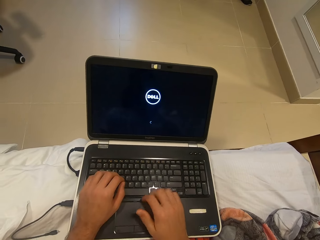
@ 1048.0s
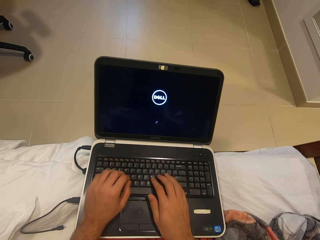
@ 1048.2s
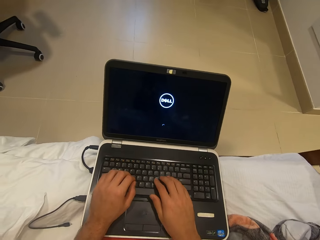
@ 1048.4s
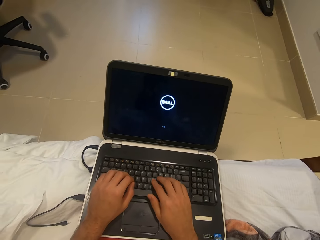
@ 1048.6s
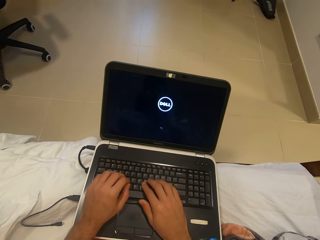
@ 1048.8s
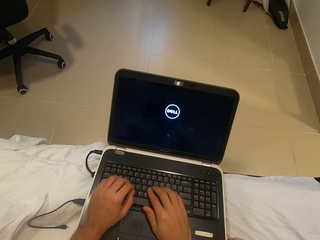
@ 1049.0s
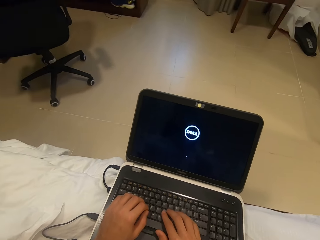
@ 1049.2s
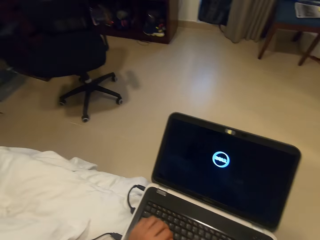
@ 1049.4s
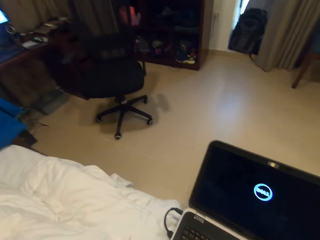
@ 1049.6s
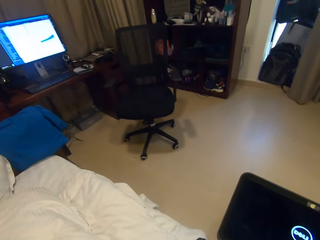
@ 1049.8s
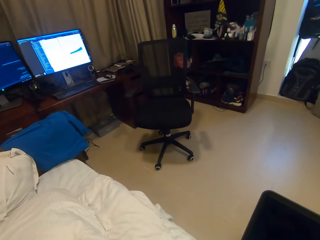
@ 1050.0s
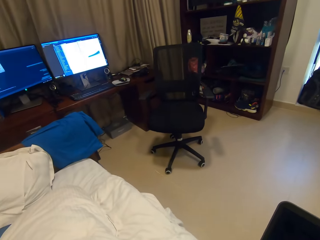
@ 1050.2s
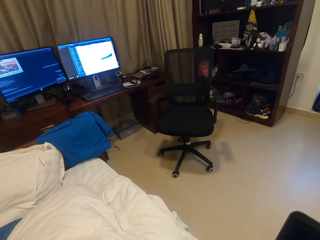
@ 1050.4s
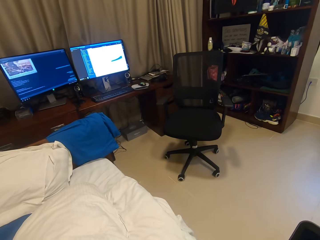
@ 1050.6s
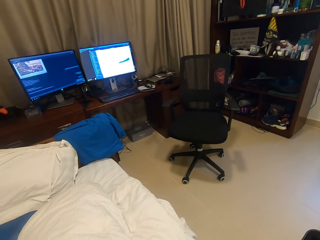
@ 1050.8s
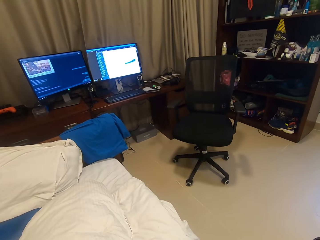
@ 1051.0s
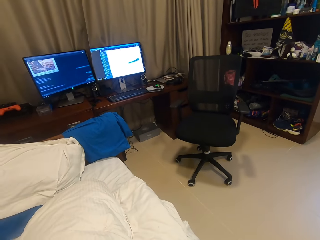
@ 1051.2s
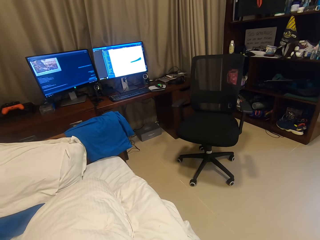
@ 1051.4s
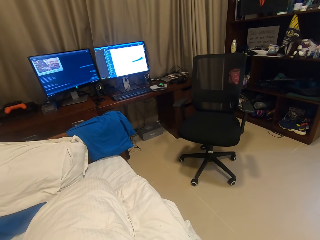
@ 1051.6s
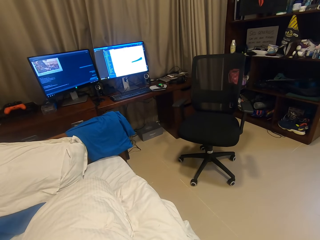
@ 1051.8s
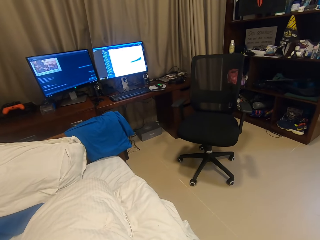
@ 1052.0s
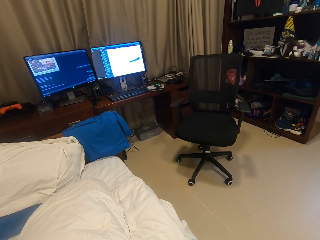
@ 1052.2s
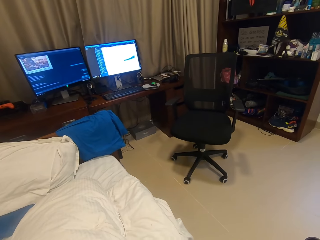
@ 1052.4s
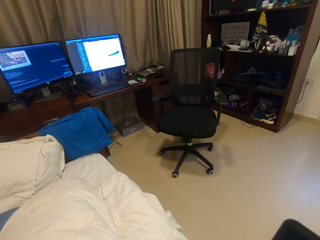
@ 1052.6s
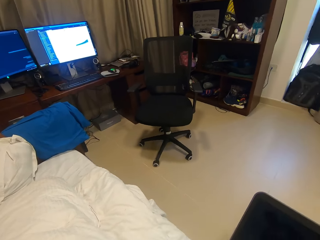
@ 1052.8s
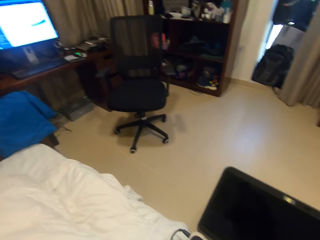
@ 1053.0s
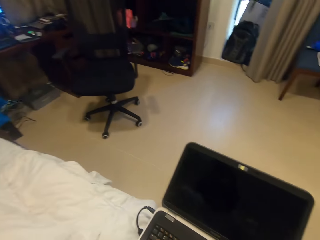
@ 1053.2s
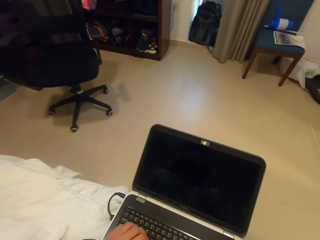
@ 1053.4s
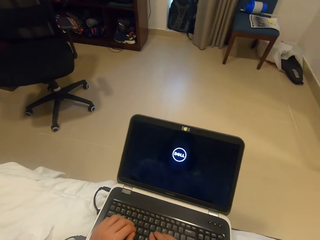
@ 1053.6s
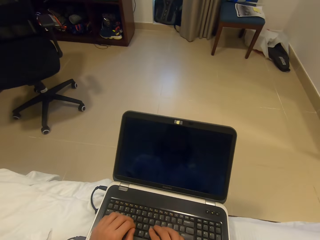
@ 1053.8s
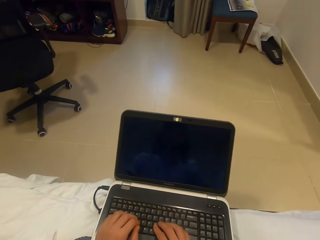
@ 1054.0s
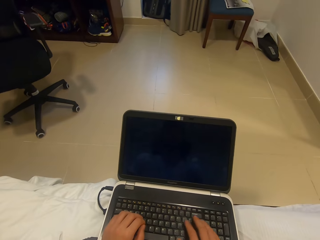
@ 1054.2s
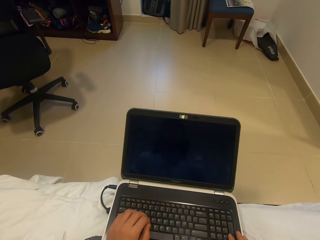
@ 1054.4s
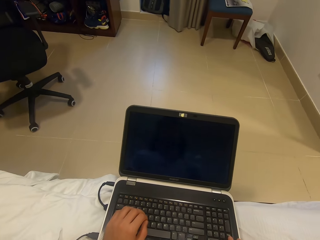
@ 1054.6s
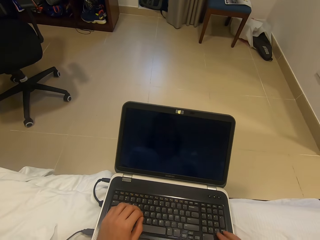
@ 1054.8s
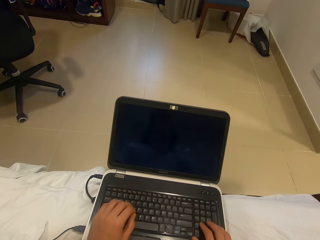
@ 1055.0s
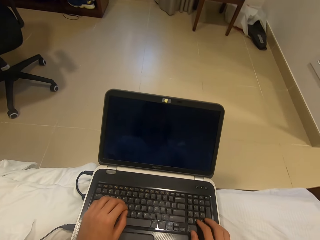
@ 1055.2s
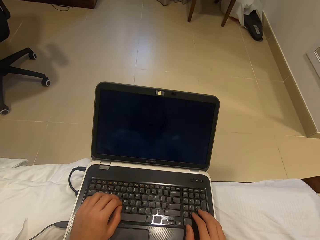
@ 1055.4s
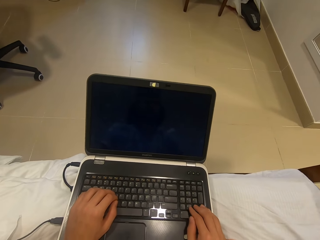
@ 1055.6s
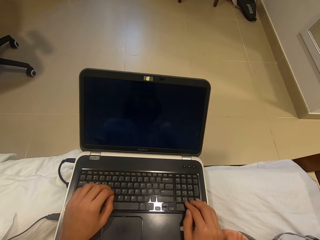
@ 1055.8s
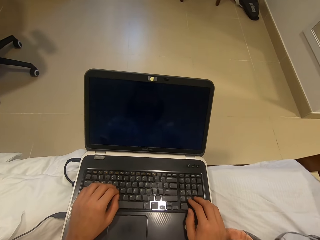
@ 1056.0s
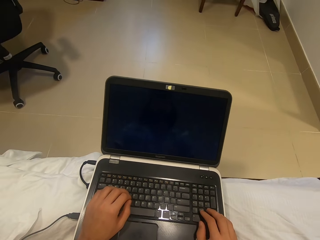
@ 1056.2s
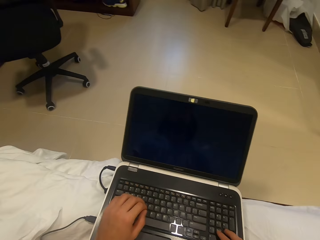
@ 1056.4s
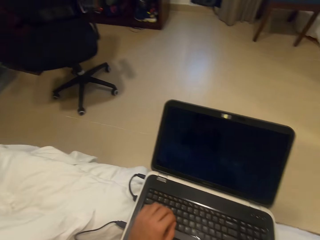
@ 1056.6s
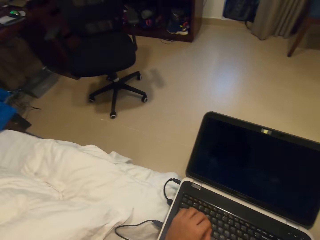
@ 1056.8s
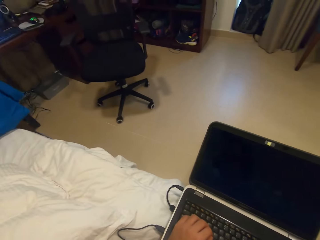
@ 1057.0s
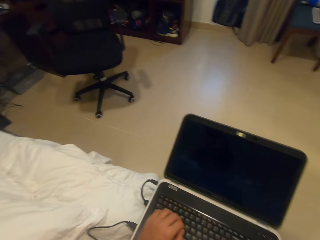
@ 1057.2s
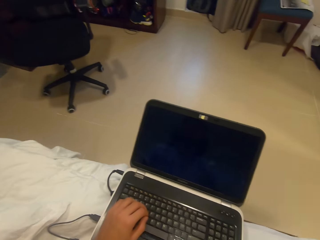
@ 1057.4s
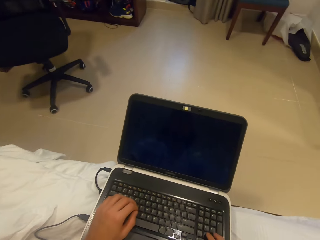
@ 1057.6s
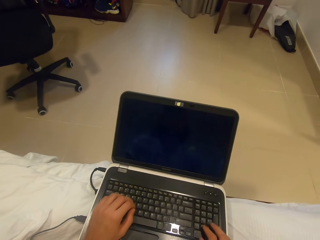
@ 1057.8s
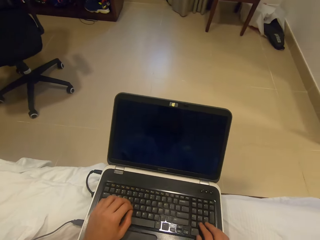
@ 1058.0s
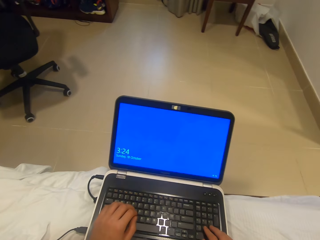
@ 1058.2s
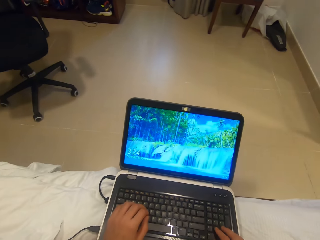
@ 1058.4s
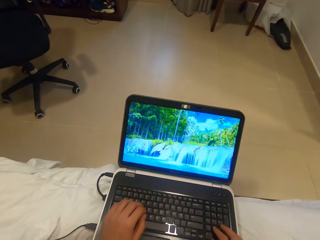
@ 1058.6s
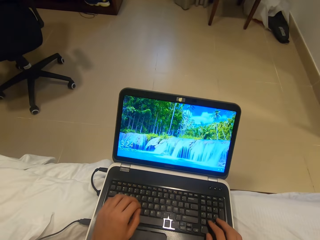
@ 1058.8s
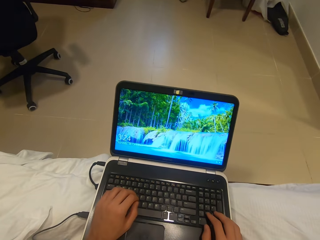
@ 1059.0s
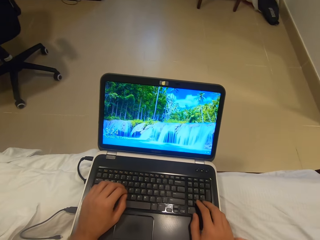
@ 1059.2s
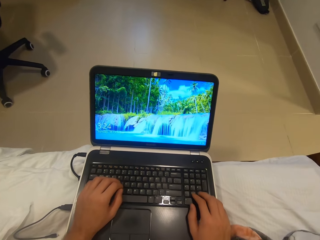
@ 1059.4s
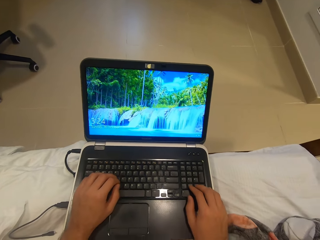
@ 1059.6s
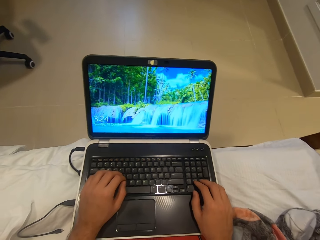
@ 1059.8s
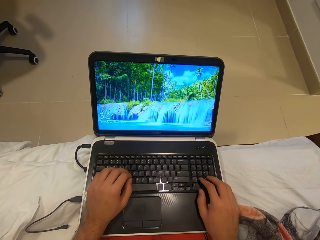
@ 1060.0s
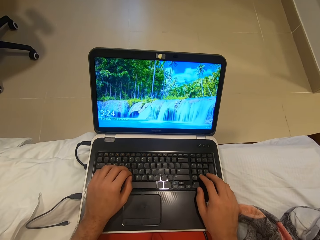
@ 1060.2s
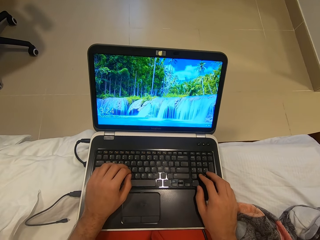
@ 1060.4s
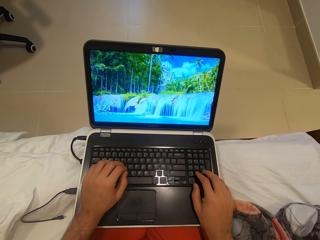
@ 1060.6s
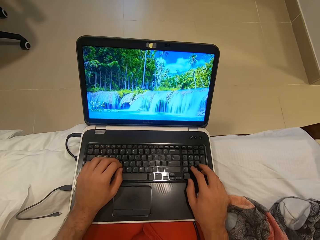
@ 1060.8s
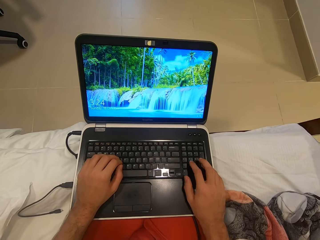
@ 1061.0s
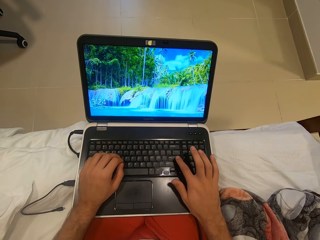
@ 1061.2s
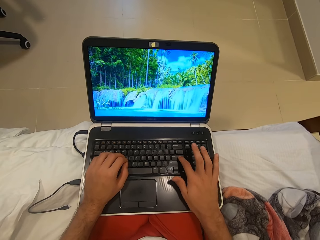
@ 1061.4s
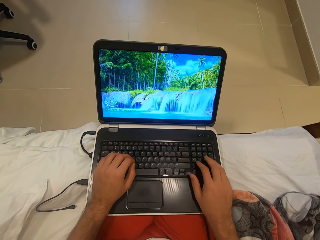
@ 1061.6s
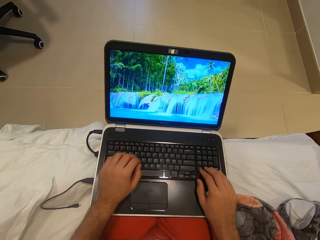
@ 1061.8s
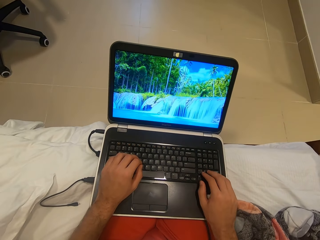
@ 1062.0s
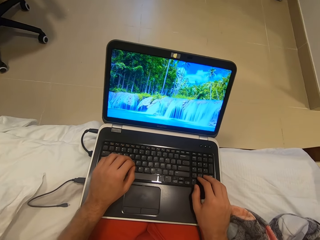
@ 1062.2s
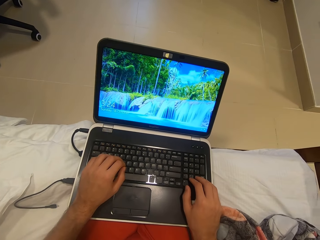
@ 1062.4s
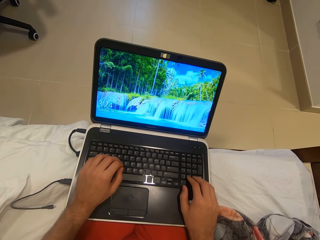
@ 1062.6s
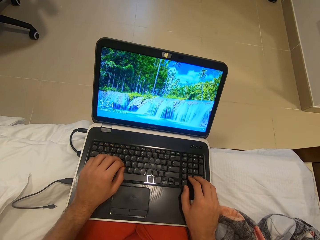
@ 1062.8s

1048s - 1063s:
The camera wearer looks around. She operates the laptop on her thighs with her right hand. She presses the keyboard.

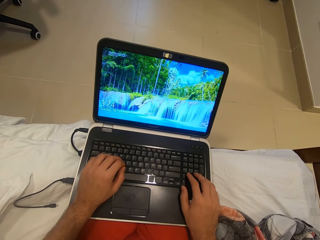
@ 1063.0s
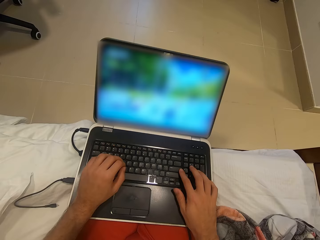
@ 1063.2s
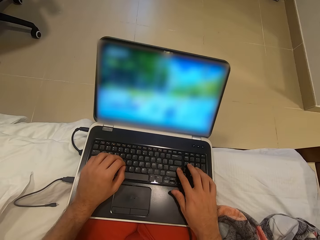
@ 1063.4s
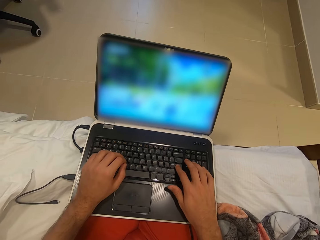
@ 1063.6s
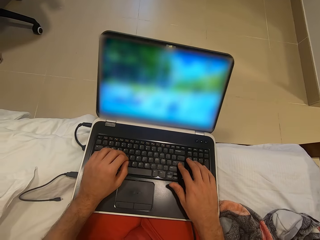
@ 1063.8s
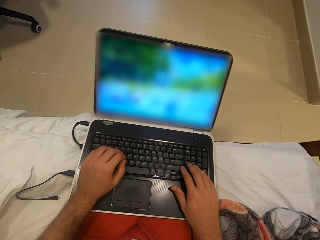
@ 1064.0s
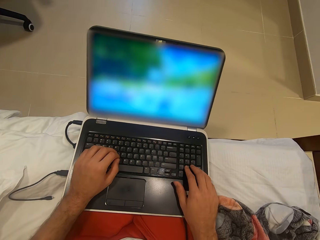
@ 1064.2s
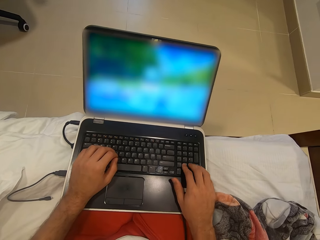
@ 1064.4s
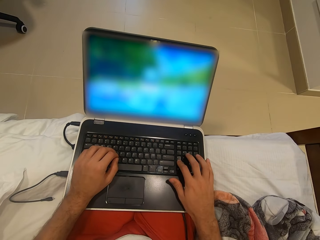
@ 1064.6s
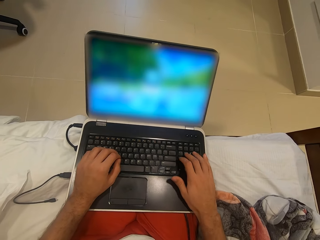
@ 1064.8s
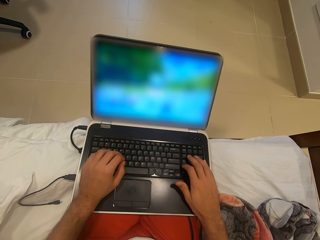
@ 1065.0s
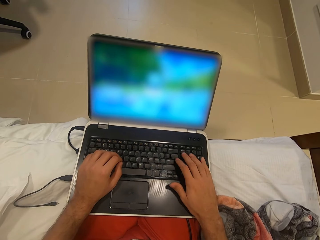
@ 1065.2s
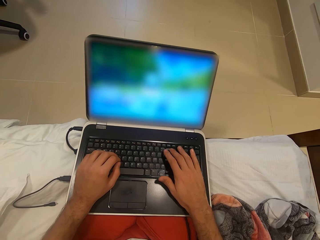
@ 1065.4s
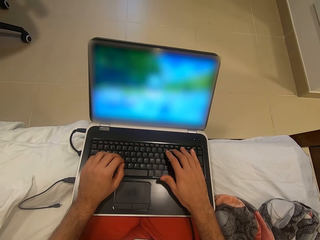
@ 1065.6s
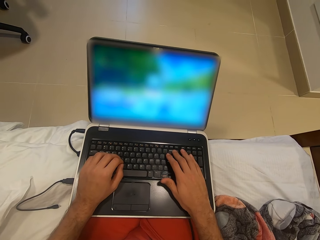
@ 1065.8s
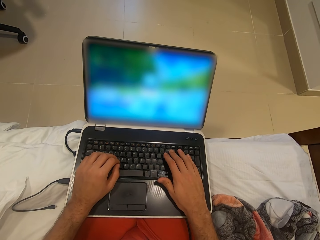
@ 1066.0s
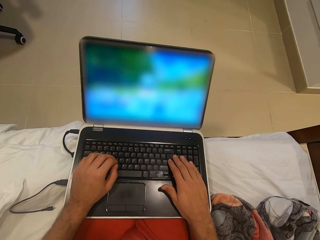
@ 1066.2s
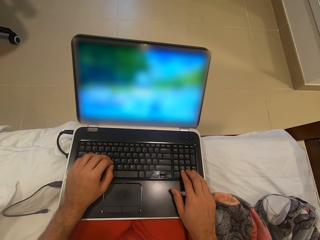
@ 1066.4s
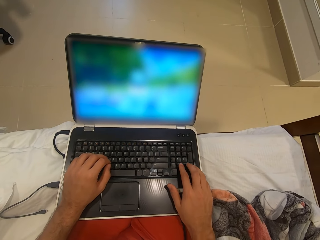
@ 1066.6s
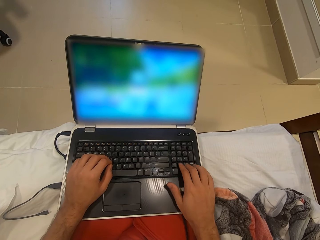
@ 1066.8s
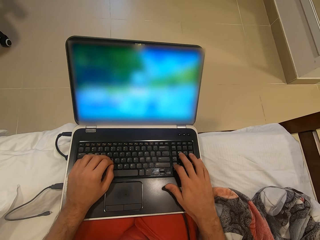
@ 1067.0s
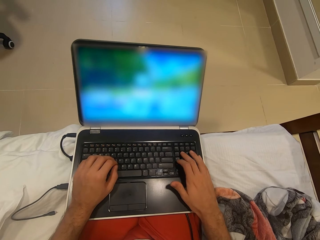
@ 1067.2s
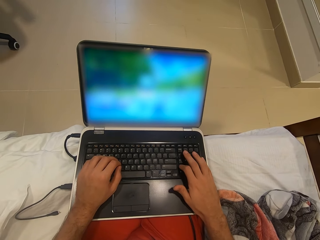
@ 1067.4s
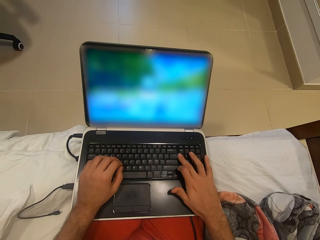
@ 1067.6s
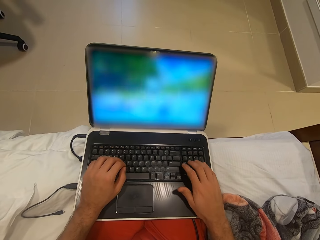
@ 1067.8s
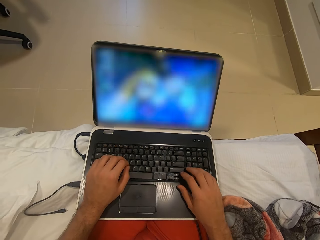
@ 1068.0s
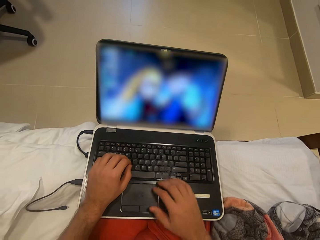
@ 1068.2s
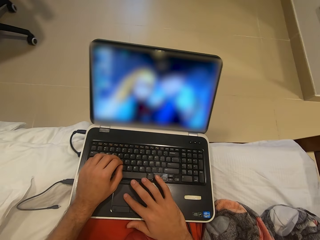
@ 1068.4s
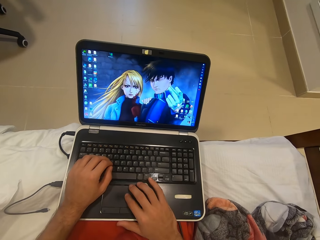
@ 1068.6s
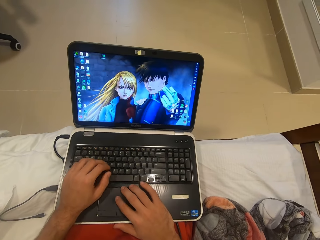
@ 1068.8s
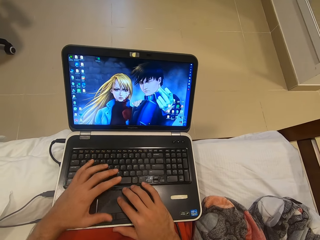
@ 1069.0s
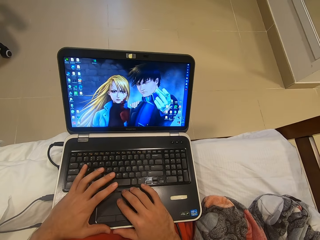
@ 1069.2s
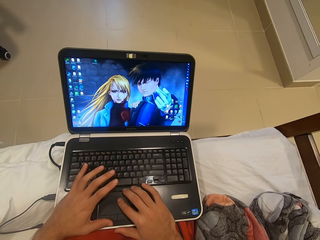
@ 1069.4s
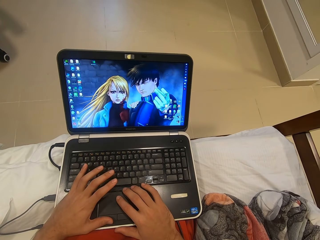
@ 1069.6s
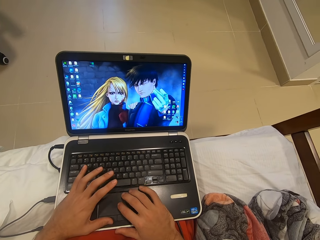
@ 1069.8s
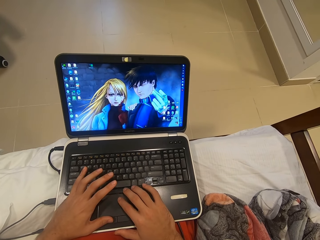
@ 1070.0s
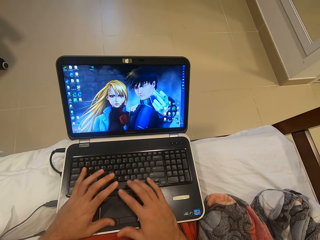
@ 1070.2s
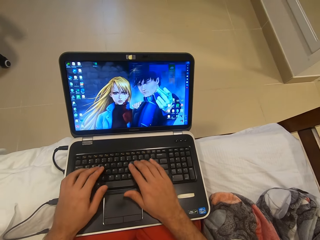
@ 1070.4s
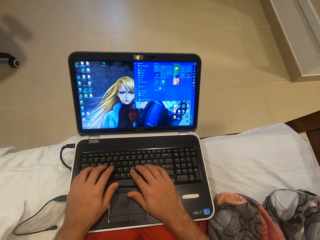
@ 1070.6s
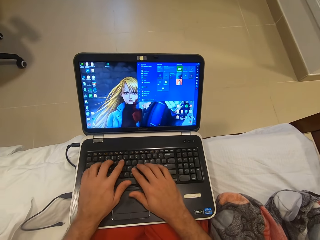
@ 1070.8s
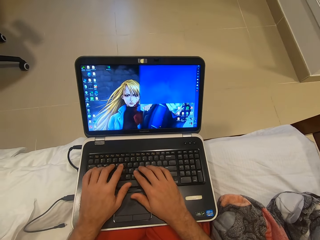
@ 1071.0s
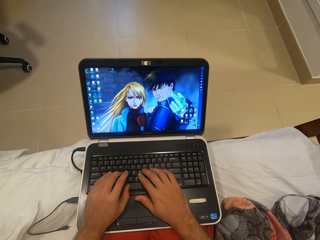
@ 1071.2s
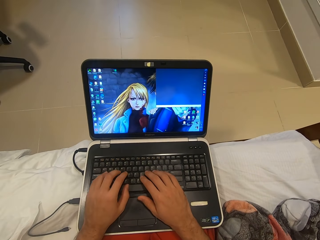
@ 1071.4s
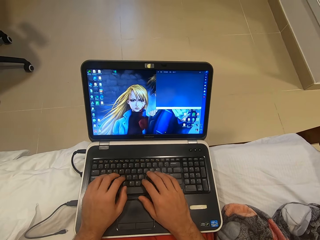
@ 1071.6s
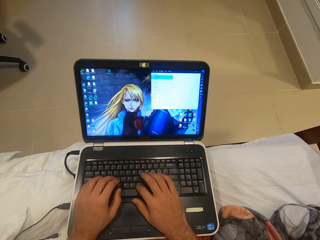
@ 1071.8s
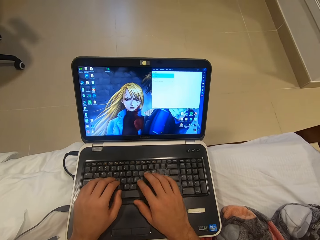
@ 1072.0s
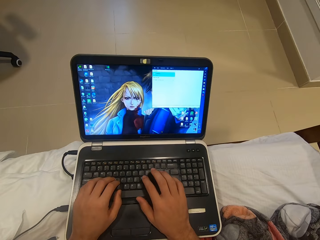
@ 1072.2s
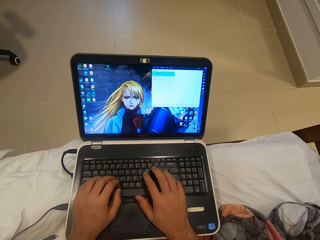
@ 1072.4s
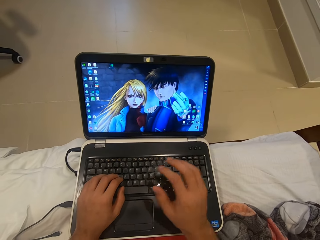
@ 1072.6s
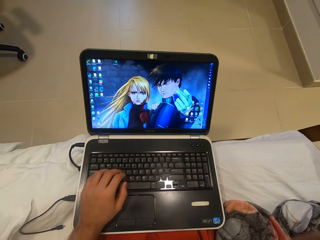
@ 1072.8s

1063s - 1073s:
The camera wearer operates the laptop on her thighs with both hands.
